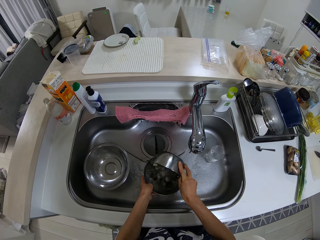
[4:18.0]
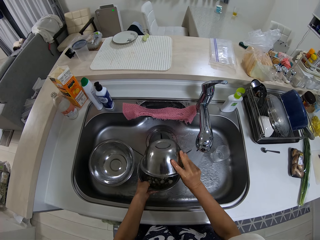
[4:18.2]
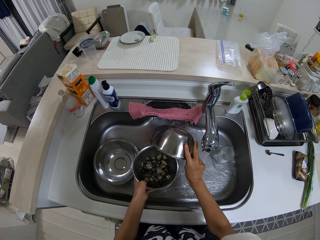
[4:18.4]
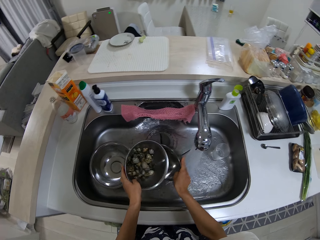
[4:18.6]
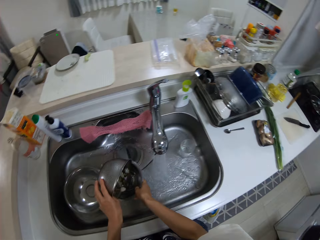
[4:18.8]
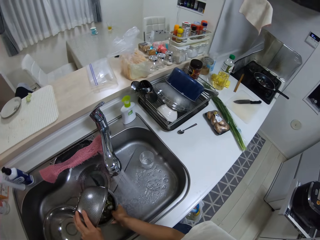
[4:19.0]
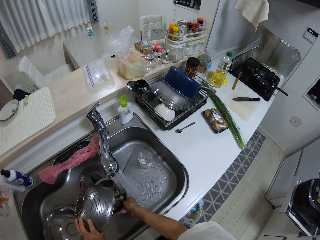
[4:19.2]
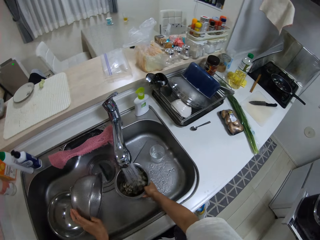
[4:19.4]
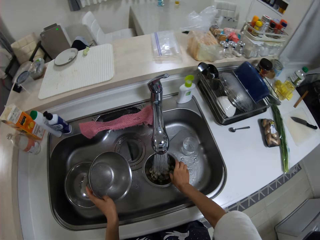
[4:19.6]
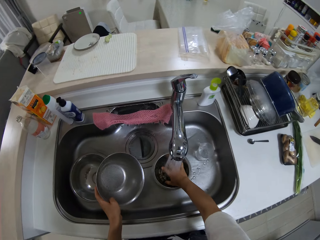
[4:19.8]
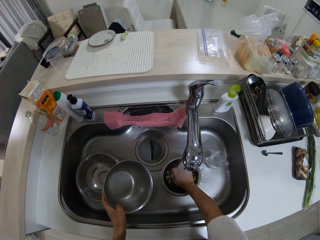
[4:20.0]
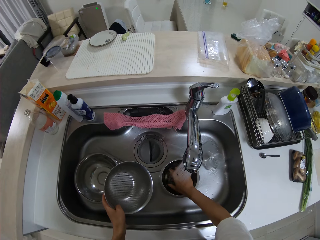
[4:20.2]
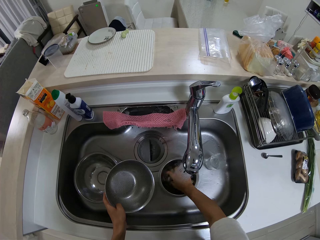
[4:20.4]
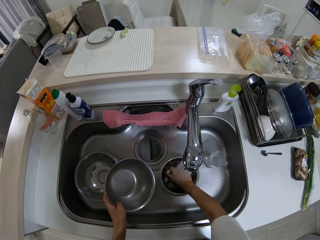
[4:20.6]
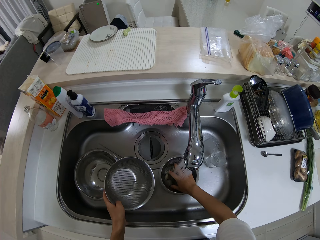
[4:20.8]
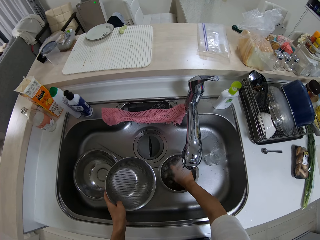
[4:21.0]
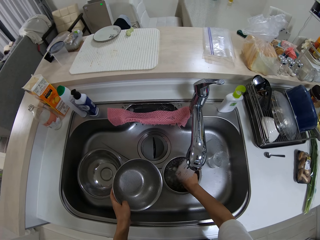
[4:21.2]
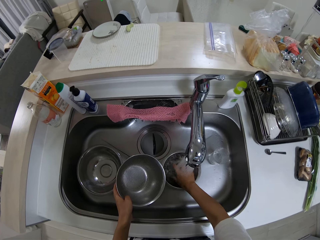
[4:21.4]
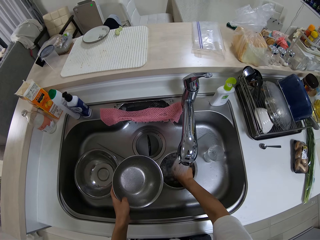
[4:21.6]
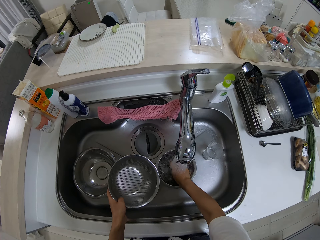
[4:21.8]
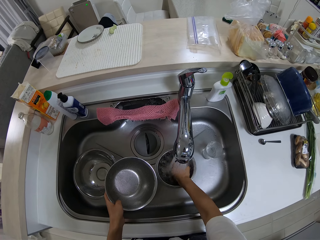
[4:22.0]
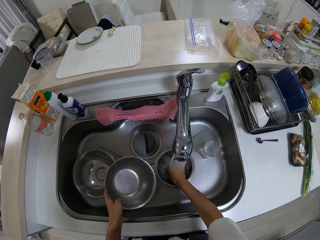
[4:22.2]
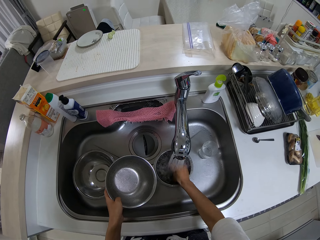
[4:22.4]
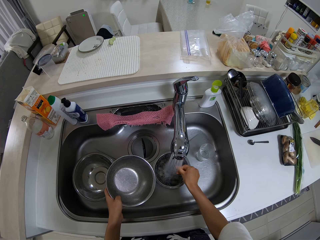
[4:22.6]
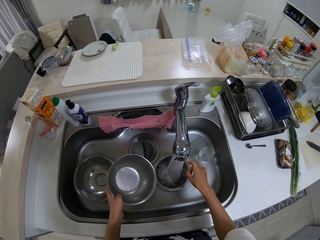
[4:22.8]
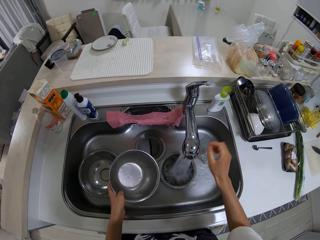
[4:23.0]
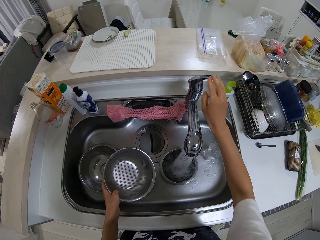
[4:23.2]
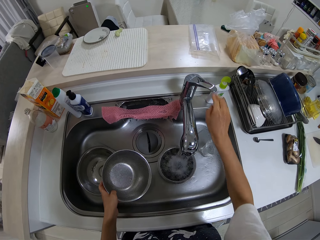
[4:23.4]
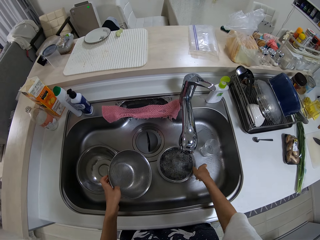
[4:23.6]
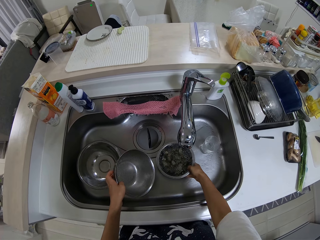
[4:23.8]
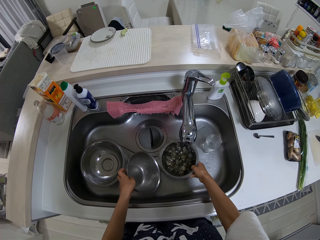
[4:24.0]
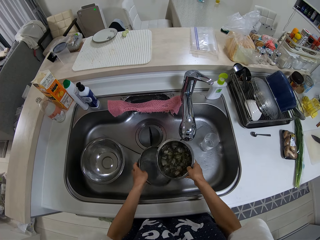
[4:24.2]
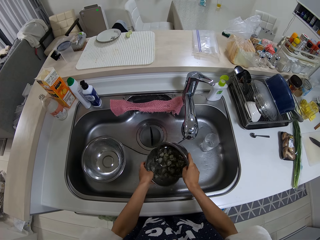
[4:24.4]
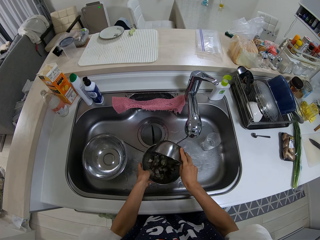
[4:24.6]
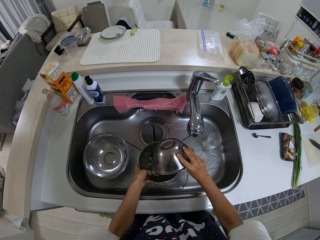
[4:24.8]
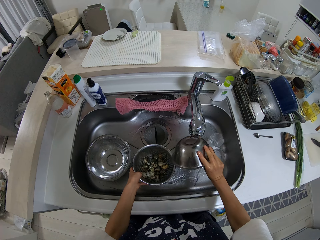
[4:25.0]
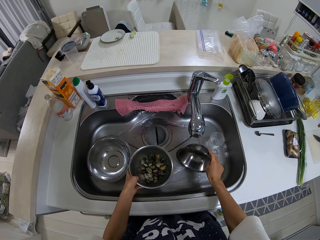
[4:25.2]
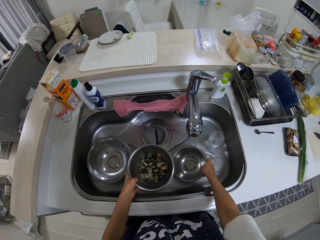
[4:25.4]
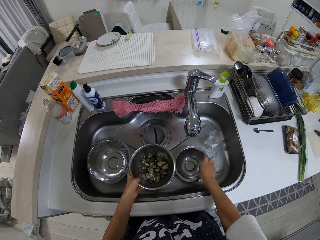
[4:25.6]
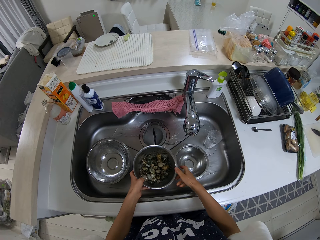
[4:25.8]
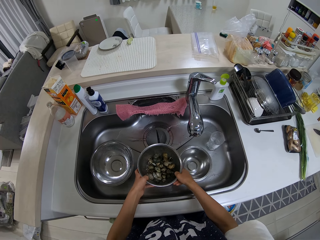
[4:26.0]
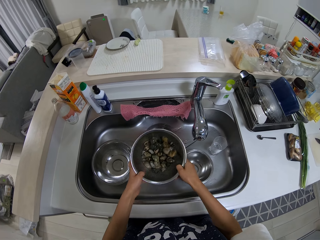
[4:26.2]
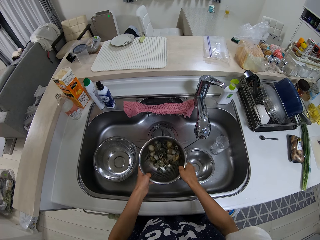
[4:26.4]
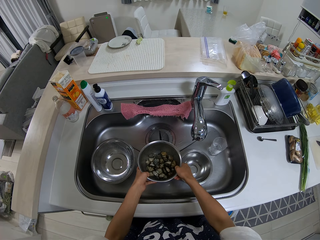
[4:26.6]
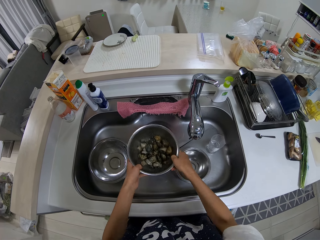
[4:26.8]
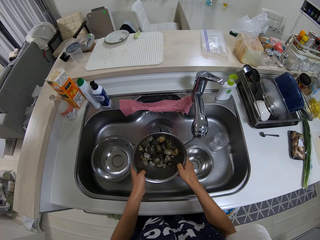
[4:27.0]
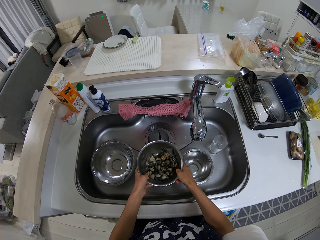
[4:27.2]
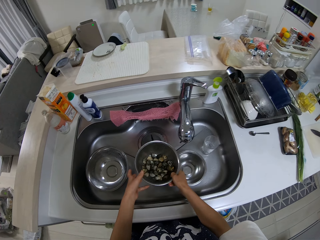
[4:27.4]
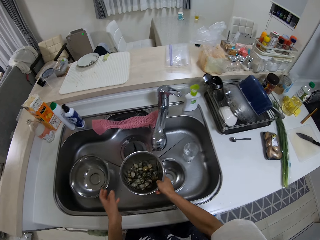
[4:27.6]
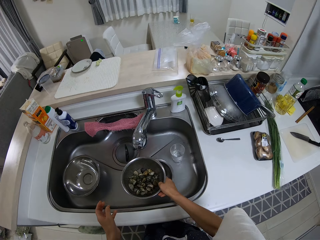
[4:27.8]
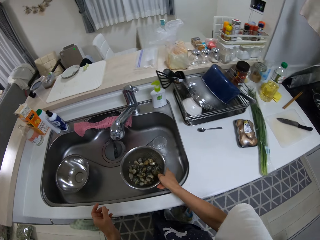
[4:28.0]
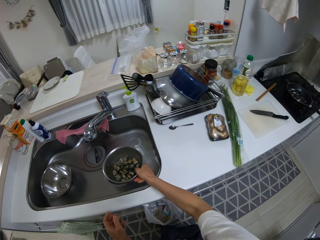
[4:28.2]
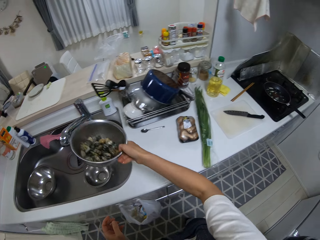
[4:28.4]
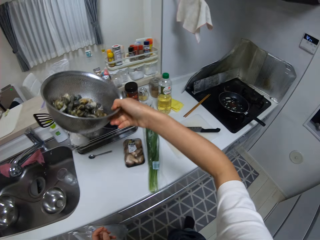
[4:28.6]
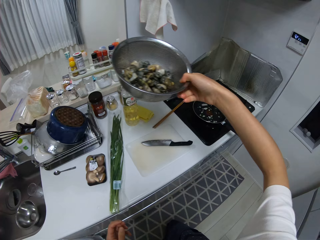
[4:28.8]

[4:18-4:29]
The camera wearer pours the shells in one bowl inside another. He pours the shells in one bowl inside another again. He rinses the shells in the bowl with his hand. He closes the tap. He pours the shells in one bowl inside another. He shakes the bowl.

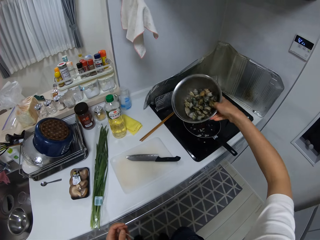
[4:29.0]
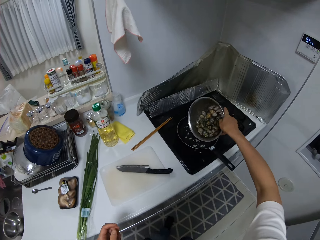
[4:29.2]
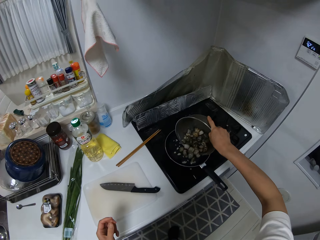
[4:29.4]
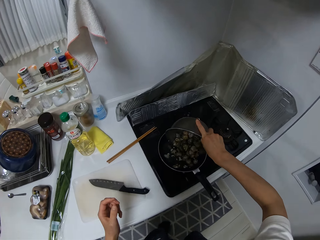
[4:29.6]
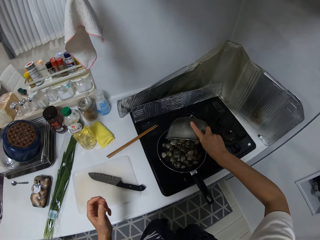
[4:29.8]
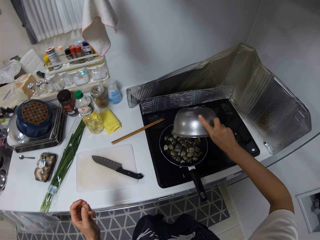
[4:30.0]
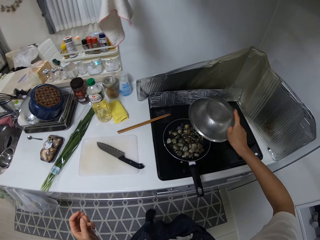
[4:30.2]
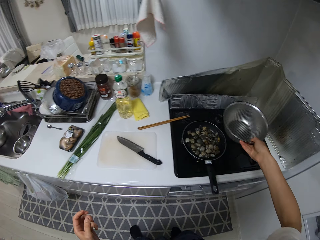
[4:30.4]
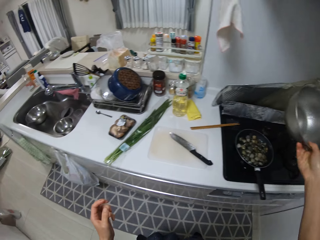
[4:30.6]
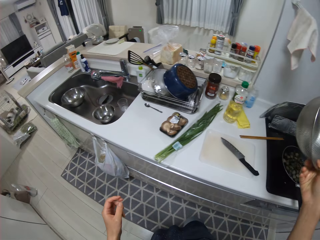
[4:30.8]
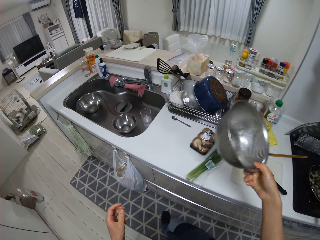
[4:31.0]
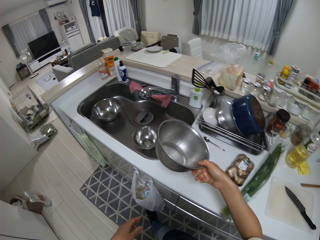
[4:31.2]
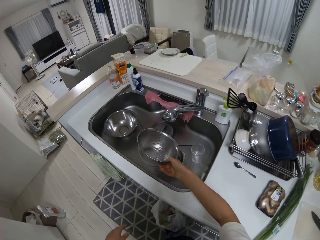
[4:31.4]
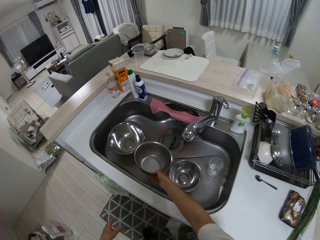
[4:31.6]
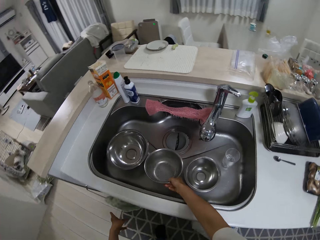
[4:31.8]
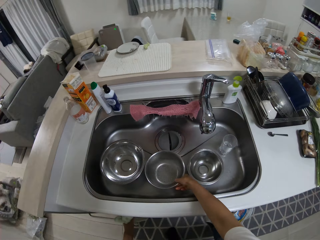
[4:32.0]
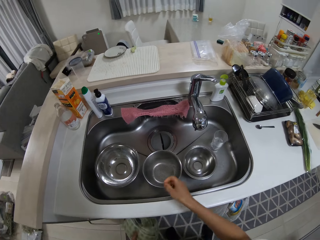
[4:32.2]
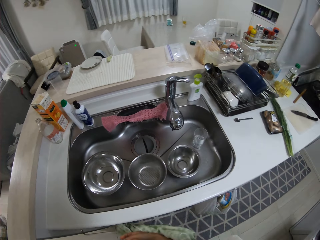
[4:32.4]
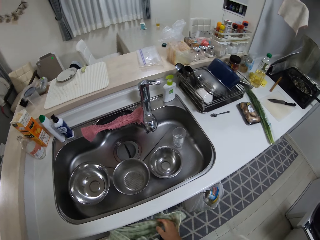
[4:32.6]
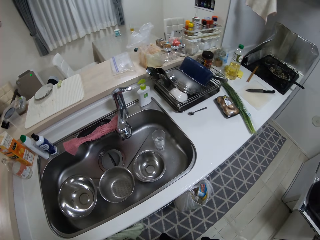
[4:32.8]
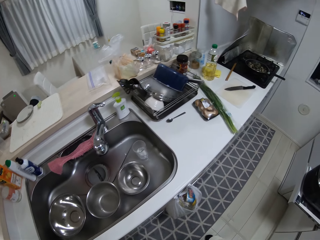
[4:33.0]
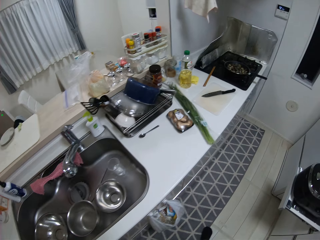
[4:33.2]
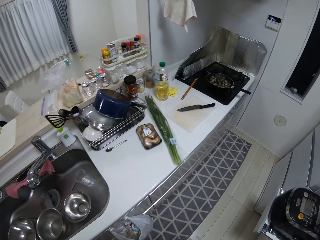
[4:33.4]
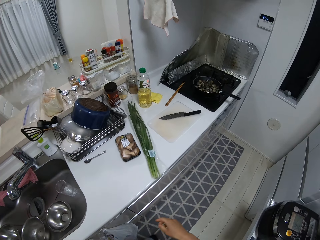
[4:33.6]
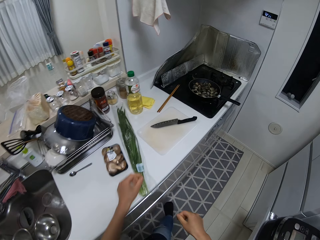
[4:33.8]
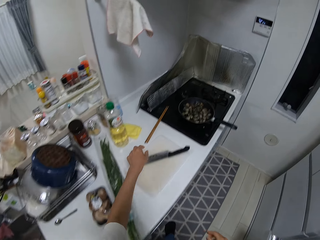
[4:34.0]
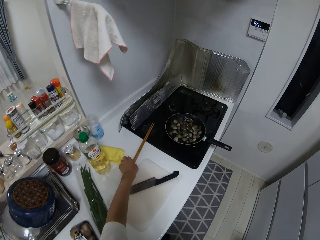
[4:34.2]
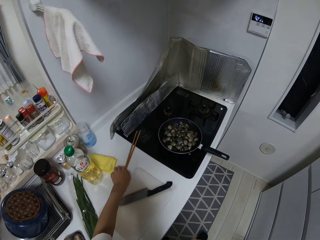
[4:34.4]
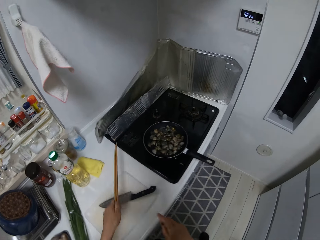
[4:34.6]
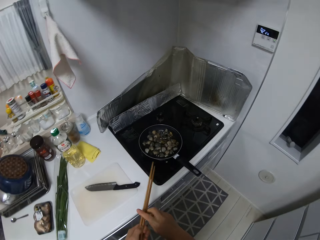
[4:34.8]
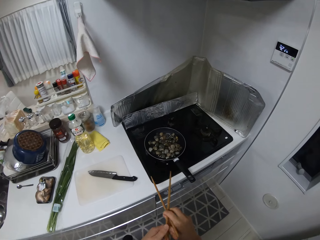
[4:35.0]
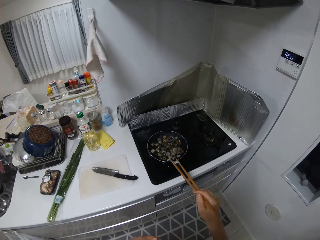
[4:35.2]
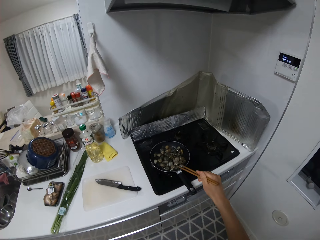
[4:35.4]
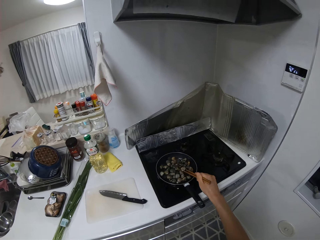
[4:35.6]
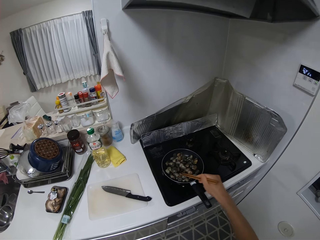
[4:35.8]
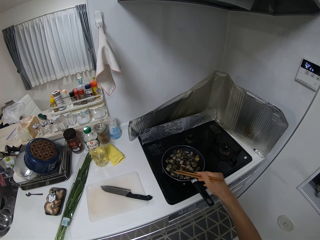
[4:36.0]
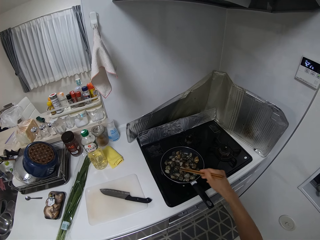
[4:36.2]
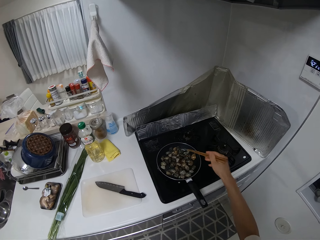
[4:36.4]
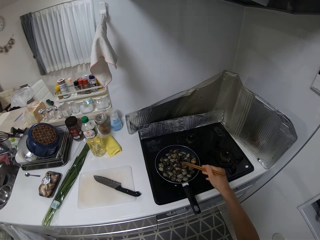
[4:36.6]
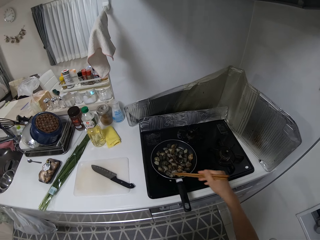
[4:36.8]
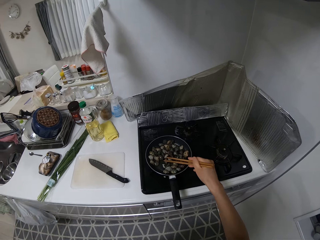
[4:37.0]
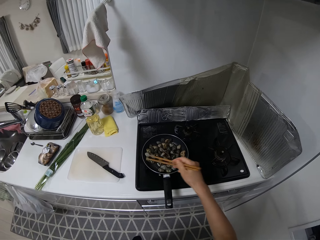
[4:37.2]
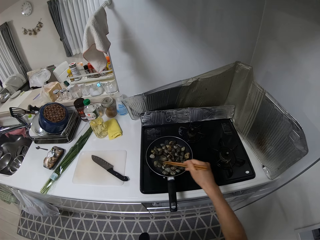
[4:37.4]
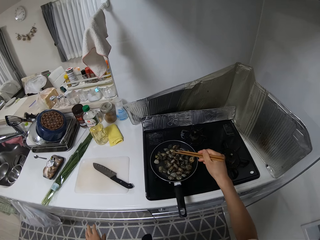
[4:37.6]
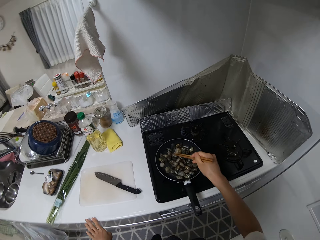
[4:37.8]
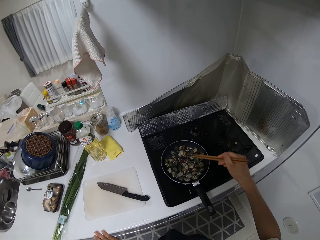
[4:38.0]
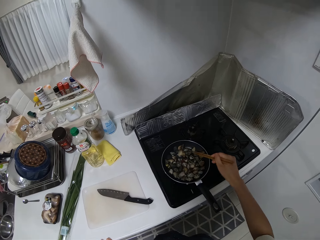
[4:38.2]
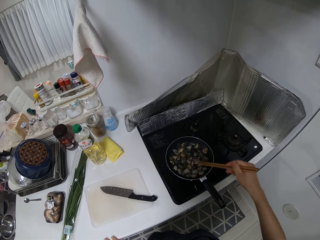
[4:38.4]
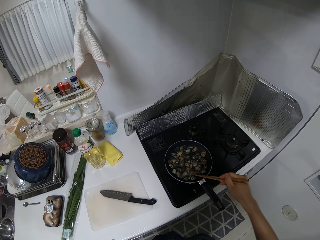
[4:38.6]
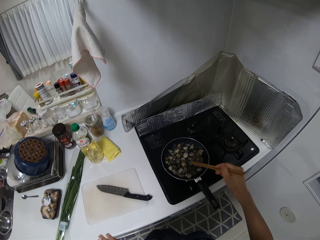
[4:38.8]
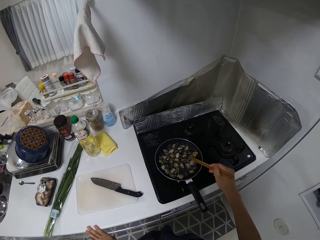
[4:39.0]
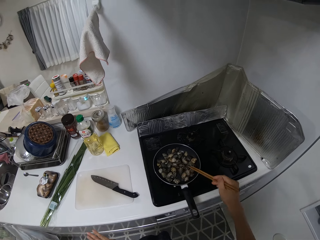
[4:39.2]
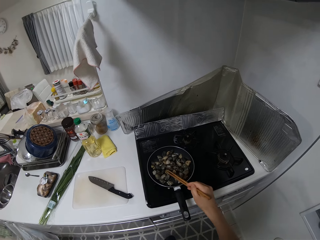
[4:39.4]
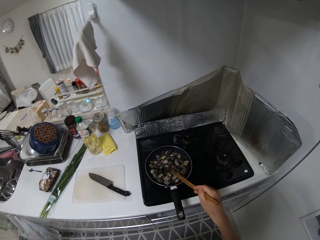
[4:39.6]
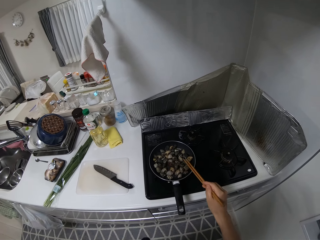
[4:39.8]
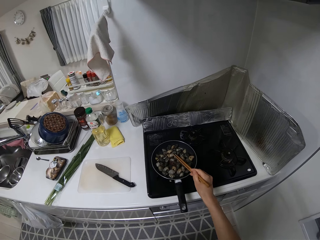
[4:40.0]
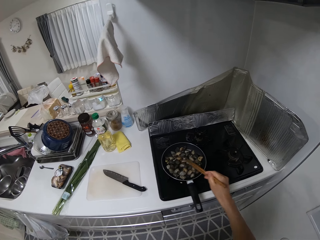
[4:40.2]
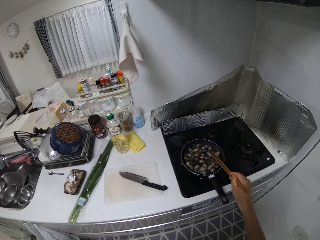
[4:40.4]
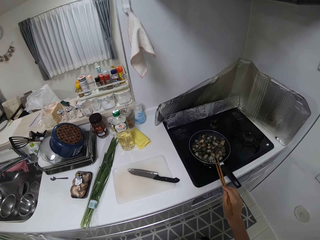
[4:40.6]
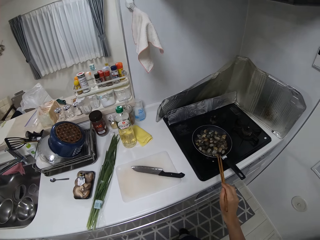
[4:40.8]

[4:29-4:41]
The camera wearer pours the shells in the bowl into the frying pan. They drop the bowl into the sink. They pick up the chopsticks on the table. They stir the shells in the frying pan with the chopsticks.
